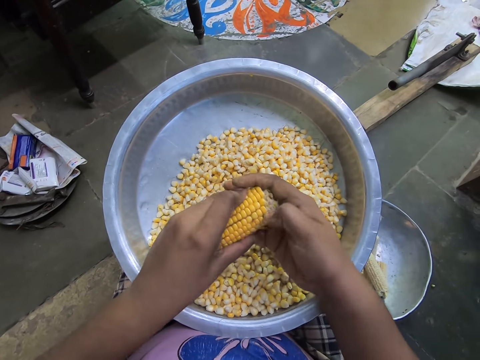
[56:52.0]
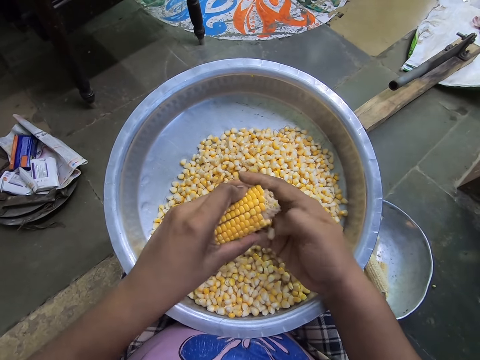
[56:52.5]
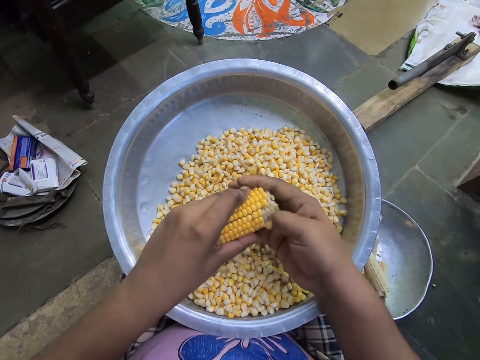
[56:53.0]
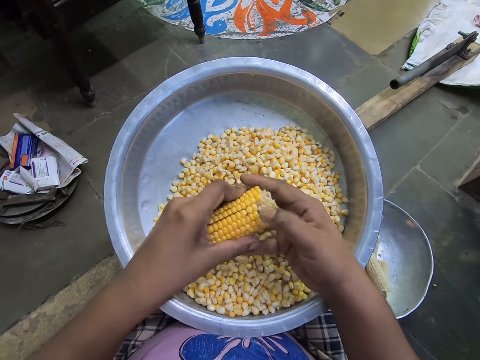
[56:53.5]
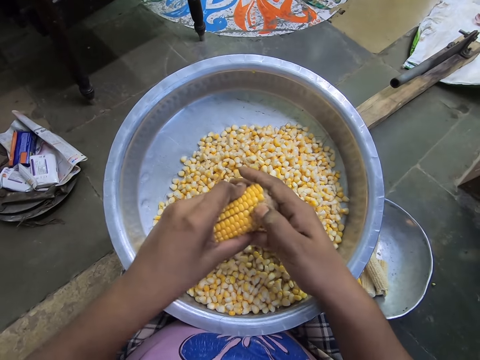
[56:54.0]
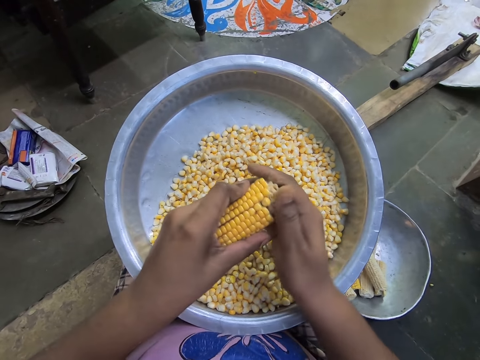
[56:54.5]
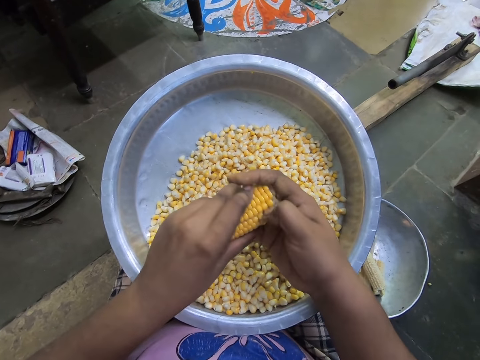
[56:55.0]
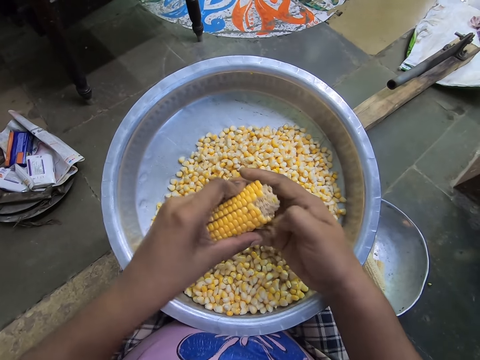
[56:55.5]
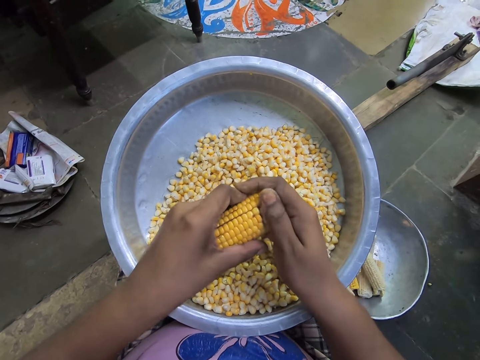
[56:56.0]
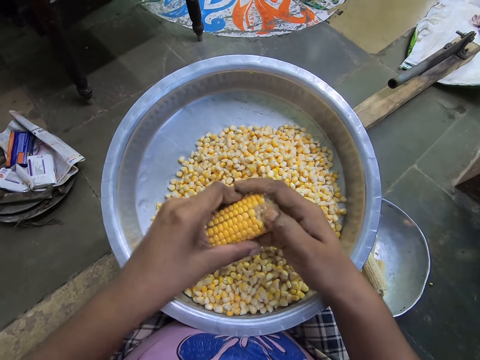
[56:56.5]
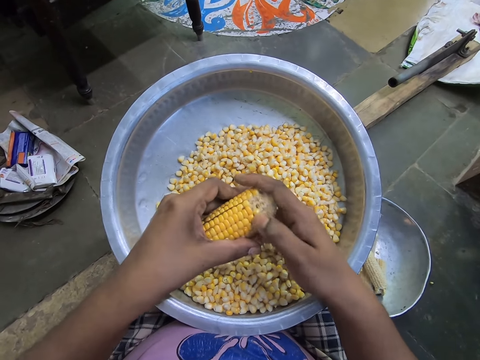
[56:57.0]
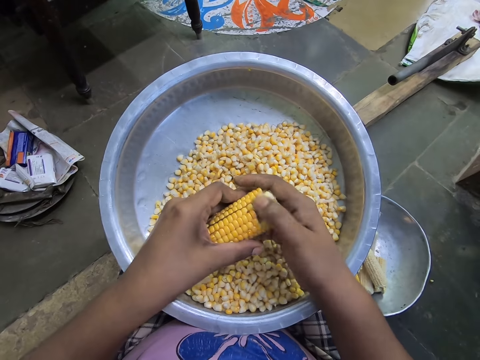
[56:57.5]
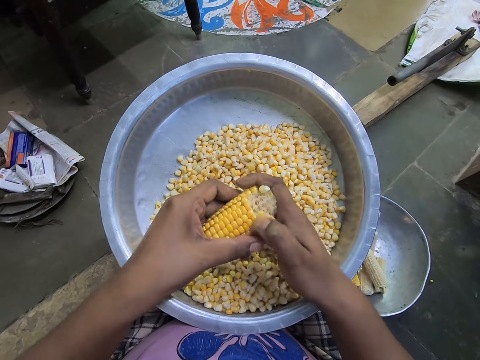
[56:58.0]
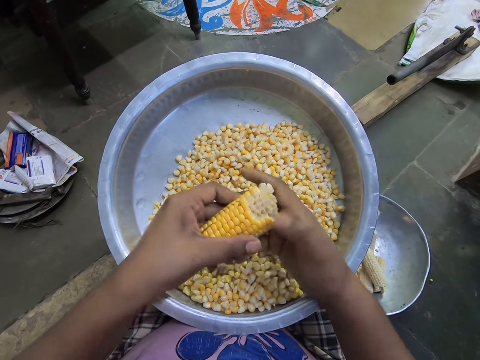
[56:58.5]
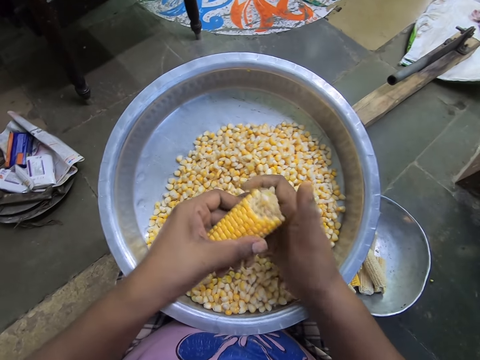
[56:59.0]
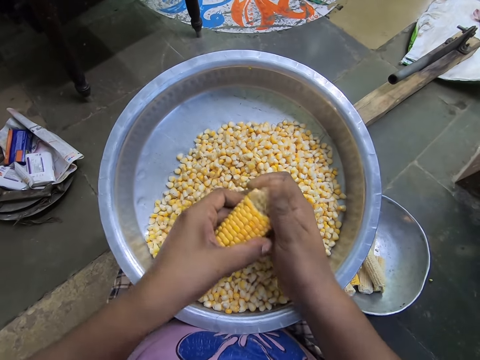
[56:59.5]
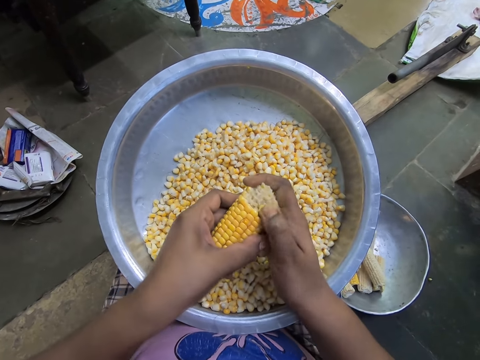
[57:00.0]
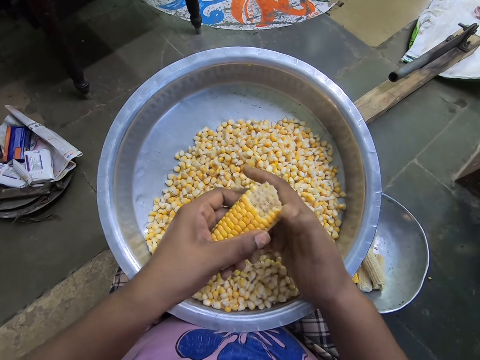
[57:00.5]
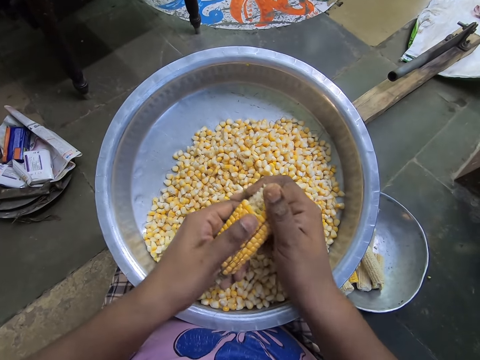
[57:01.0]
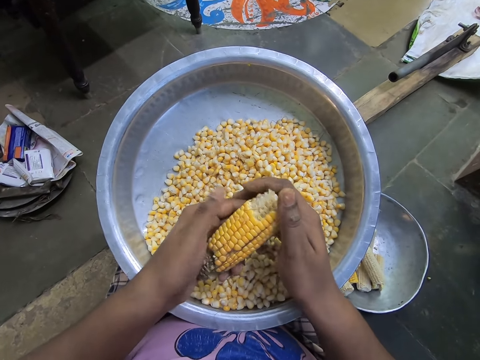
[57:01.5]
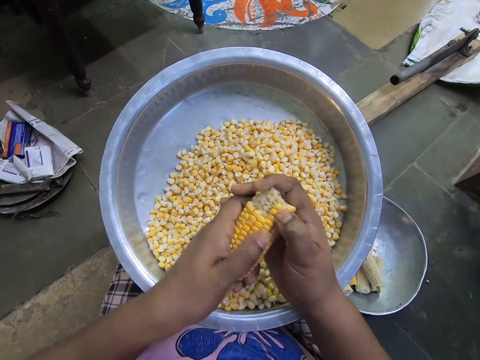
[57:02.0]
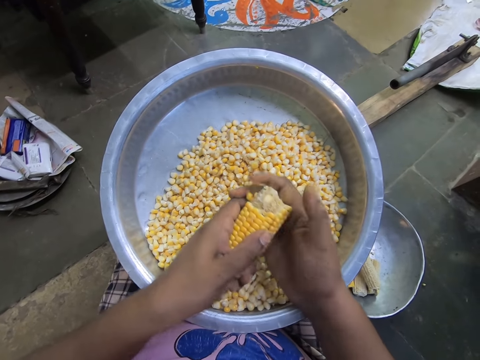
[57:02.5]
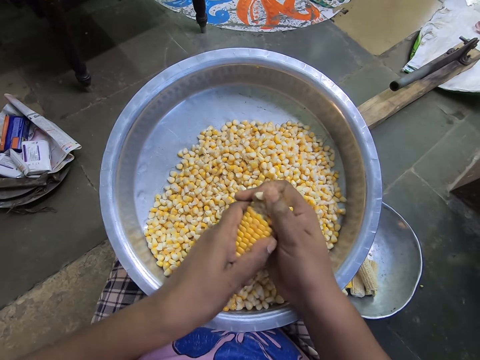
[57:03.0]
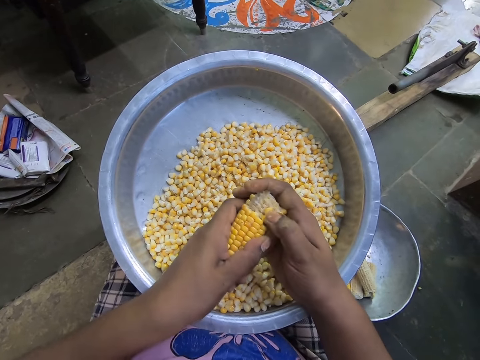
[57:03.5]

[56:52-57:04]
The camera wearer shucks the maize cob. They shuck the maize cob repeatedly.

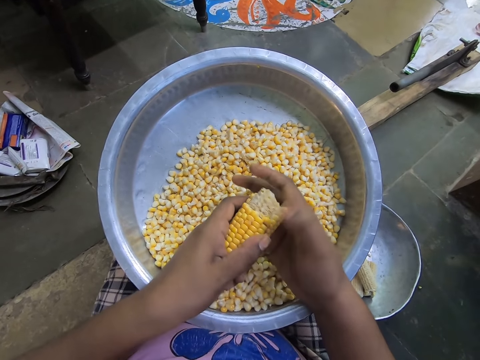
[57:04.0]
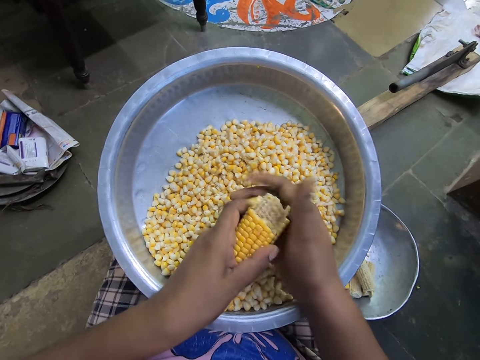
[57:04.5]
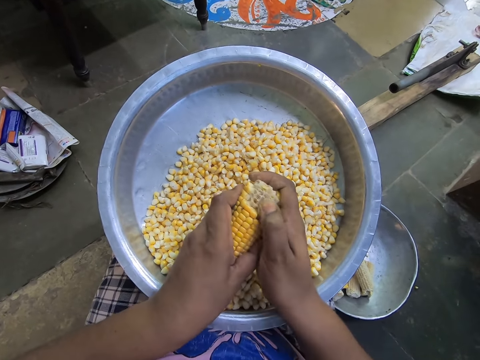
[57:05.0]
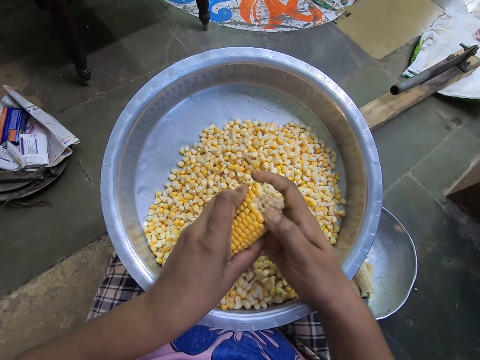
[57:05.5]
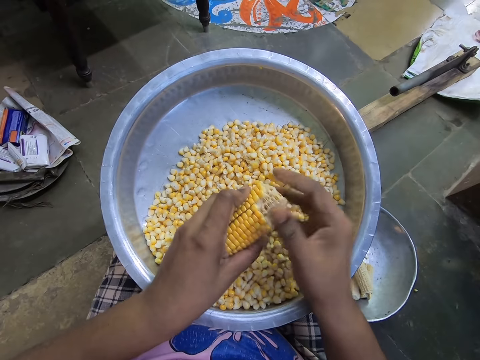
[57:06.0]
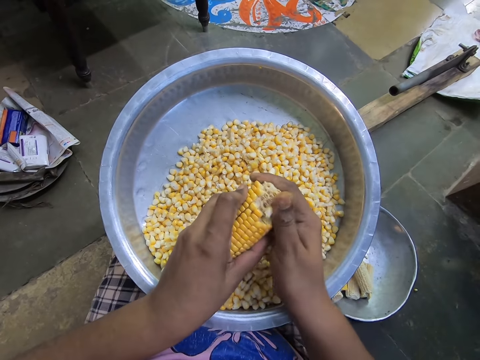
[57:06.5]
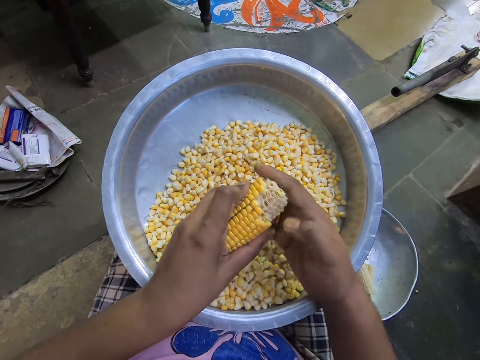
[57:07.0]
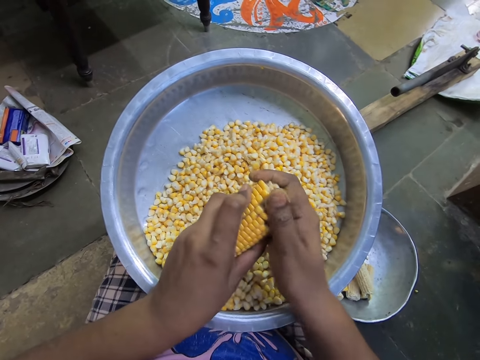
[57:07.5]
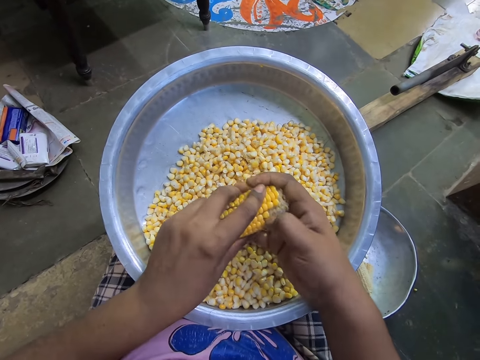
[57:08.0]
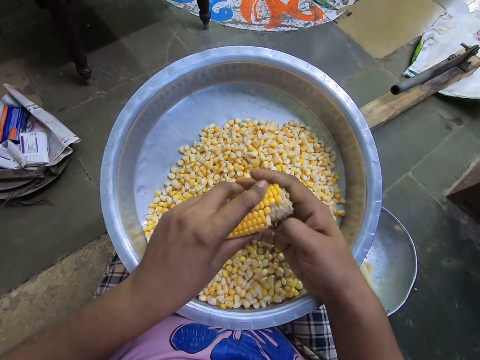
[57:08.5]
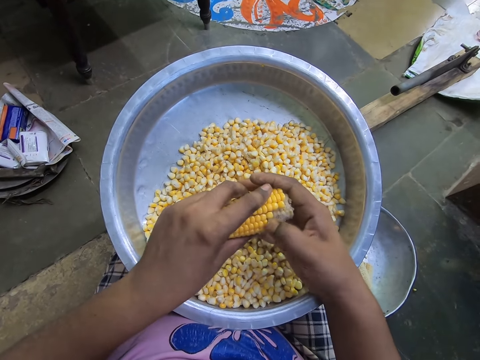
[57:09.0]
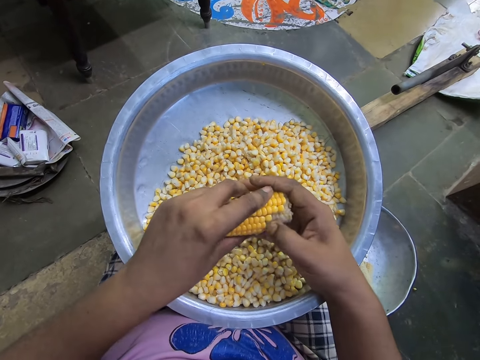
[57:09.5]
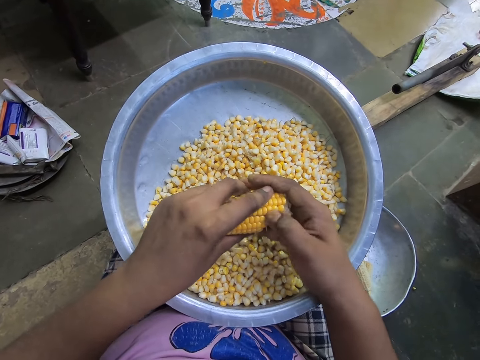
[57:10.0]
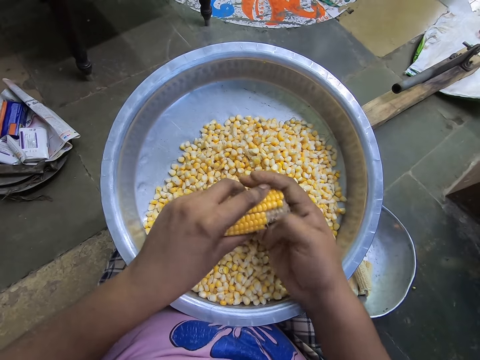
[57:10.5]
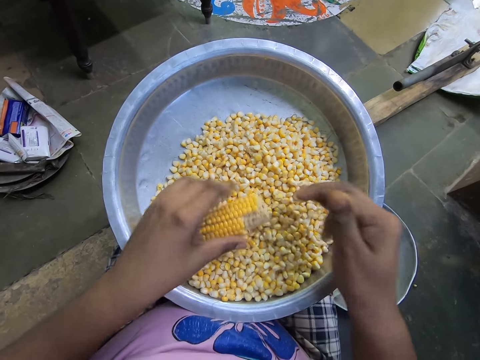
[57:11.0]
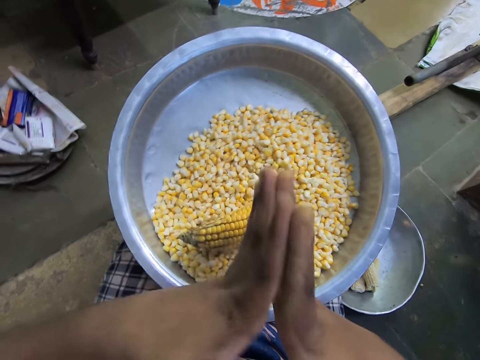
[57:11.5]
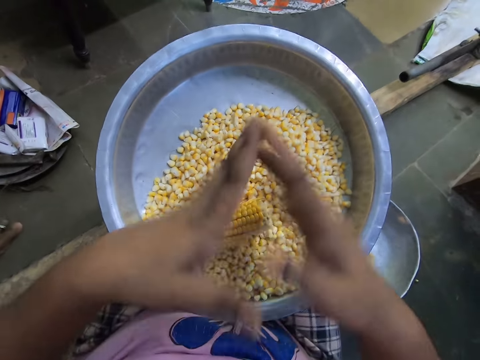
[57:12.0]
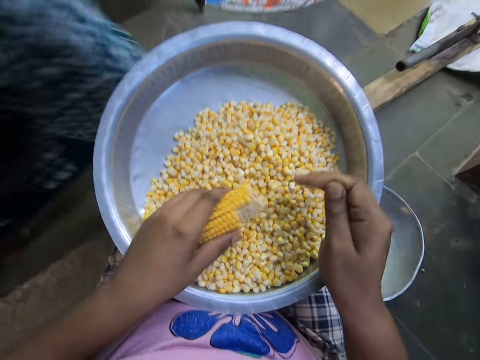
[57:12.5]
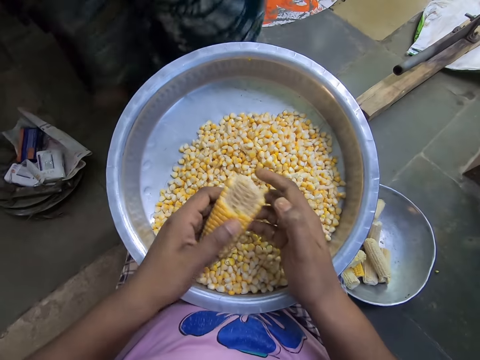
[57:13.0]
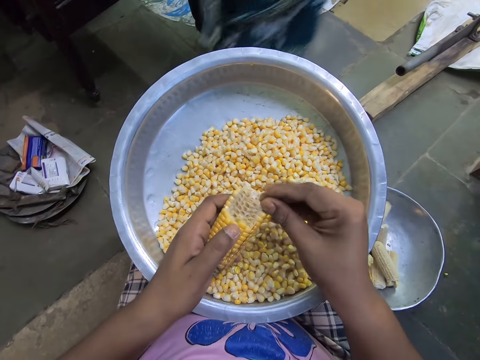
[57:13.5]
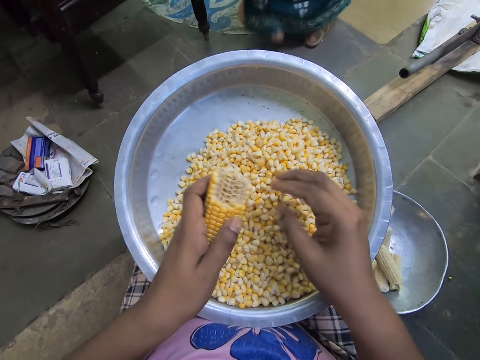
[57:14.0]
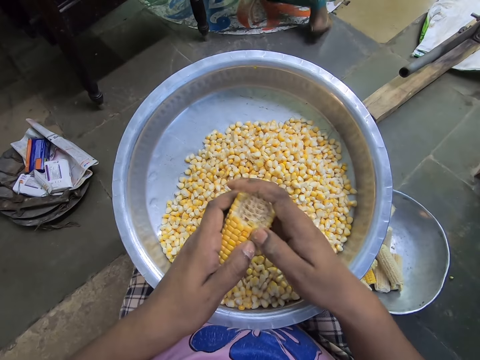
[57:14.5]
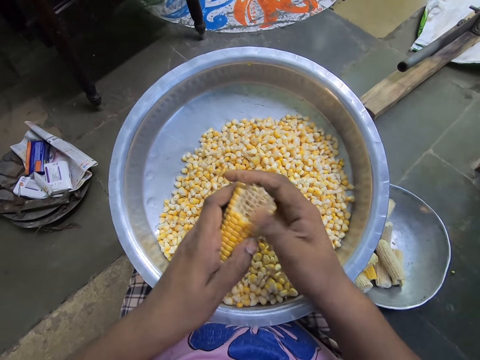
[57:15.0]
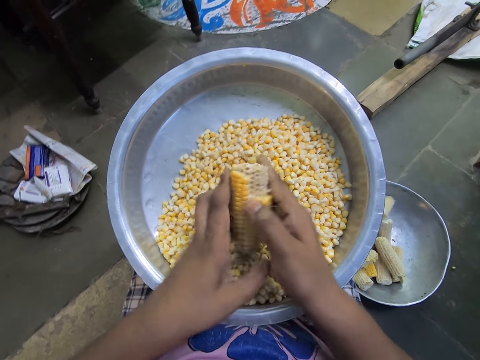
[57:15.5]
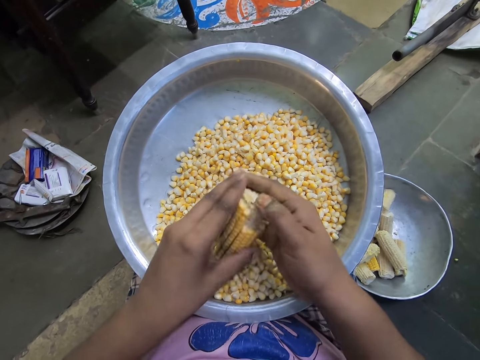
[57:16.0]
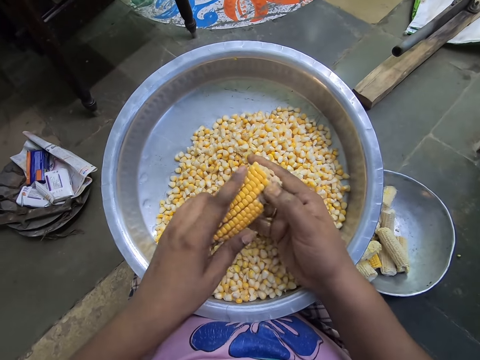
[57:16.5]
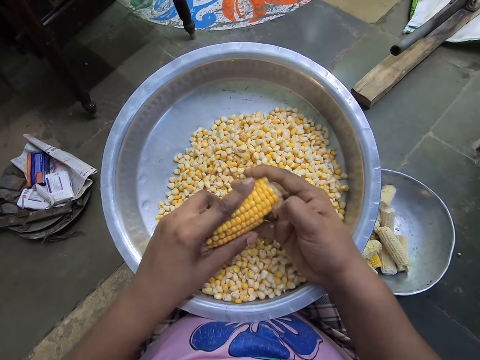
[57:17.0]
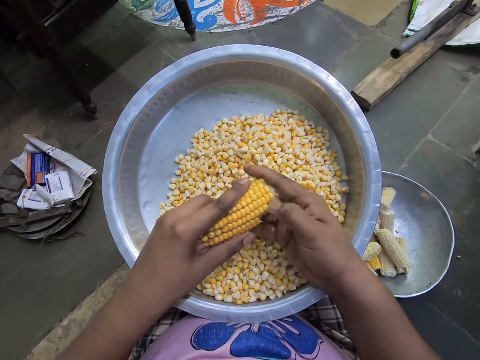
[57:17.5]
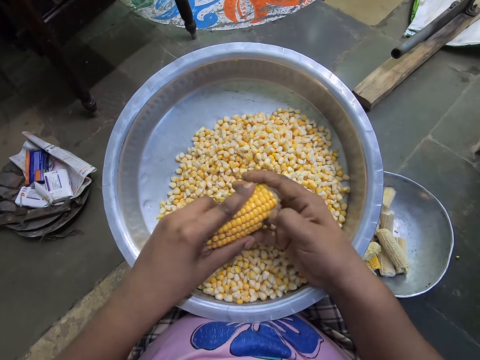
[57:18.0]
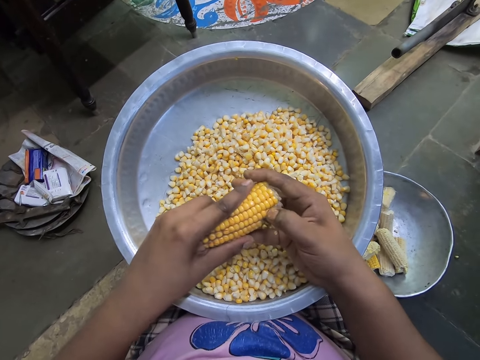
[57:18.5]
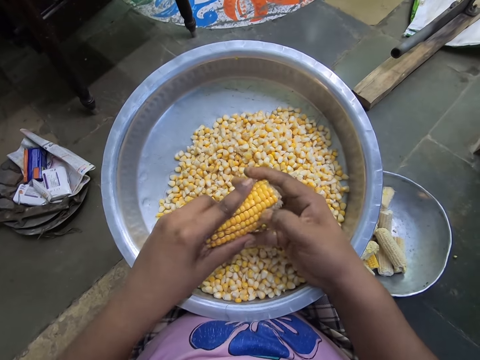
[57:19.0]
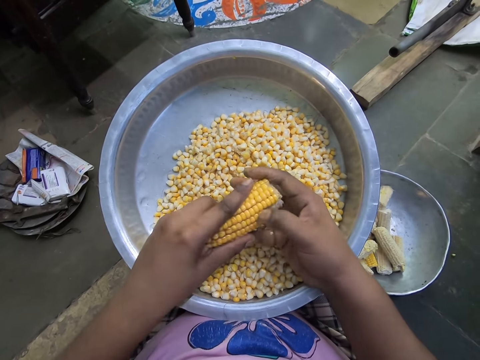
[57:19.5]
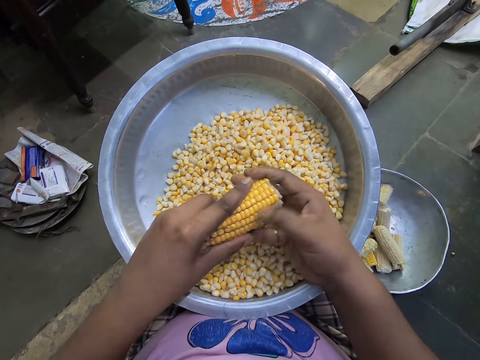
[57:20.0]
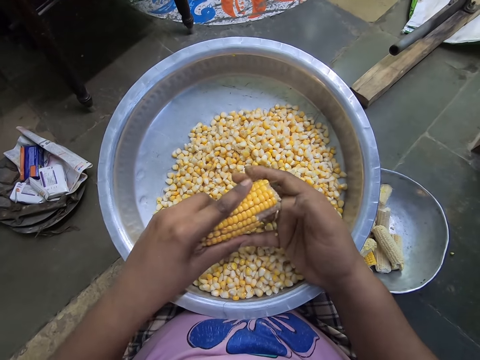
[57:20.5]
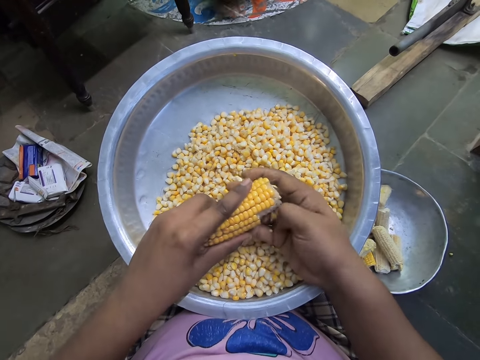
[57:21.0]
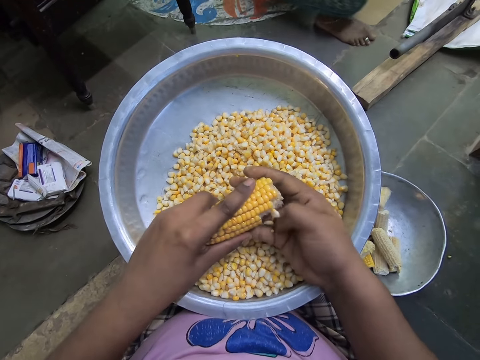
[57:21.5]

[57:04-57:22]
The camera wearer shucks the maize cob. She shucks the maize cob repeatedly. She holds the corn cob with her left hand. She drops the corn cobs on the corn kernels in the steel bowl on her lap with her left hand. She shucks the maize cob. She cracks the knuckles of both hands. She holds the hands together. She picks the corn cob from the corn kernels in the steel tray with her left hand. She picks a corn kernel from the corn cob in her left hand with her right hand. She drops the corn kernel into the steel bowl on her legs with her right hand. She holds the corn cob with both hands. She removes corn kernels from the corn cob over the steel bowl with her right hand. She adjusts the corn cob with both hands. She removes corn kernels from the corn cob over the steel bowl with her right hand. She shucks the maize cob. She shucks the maize cob repeatedly.
